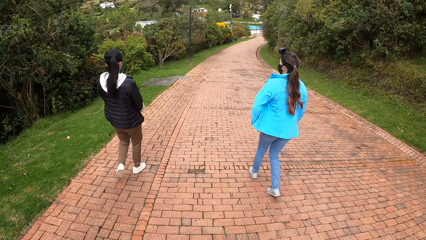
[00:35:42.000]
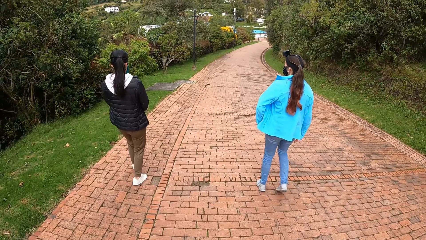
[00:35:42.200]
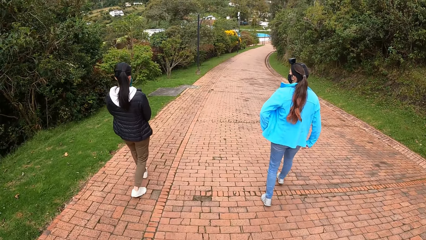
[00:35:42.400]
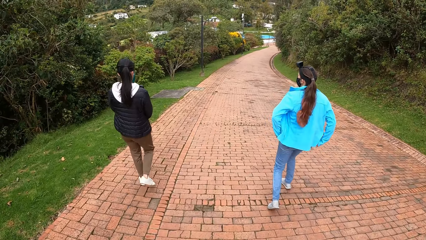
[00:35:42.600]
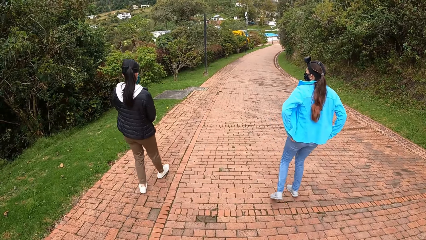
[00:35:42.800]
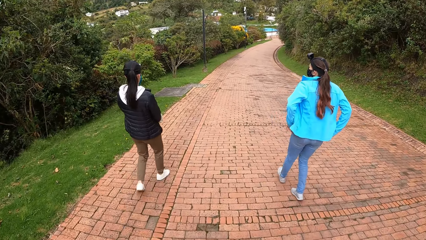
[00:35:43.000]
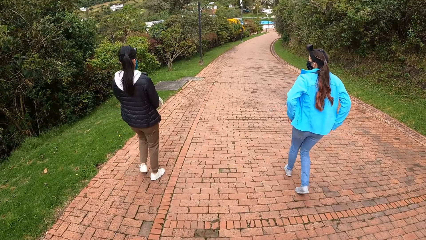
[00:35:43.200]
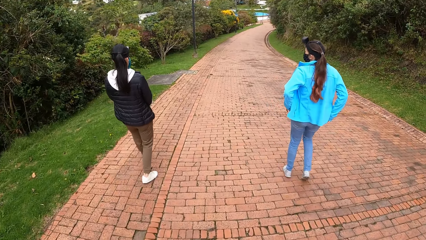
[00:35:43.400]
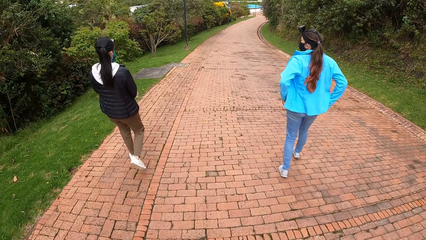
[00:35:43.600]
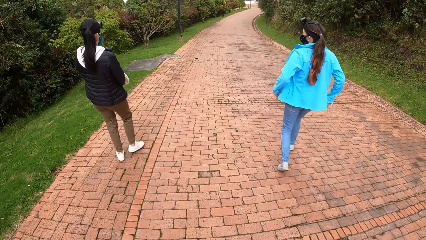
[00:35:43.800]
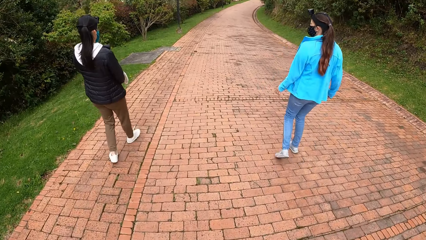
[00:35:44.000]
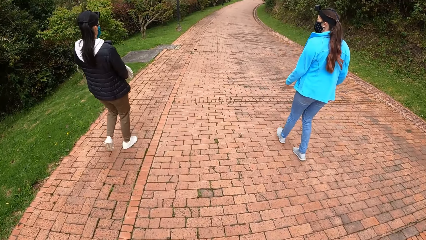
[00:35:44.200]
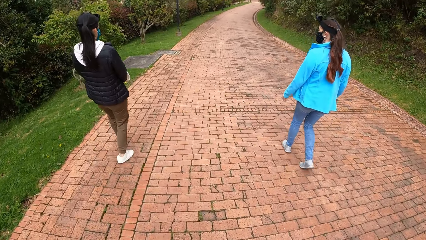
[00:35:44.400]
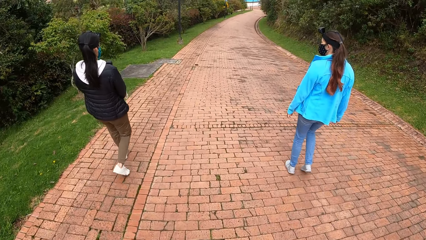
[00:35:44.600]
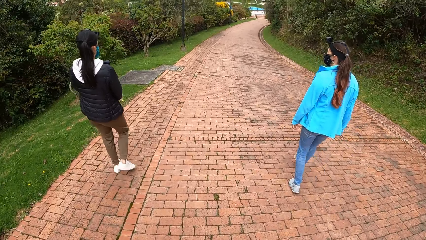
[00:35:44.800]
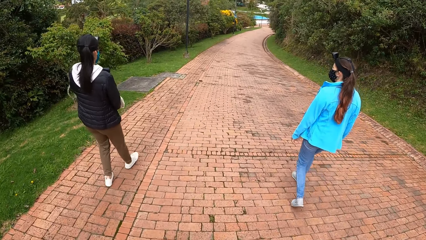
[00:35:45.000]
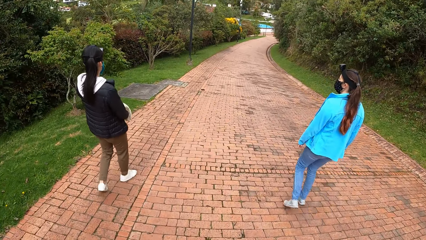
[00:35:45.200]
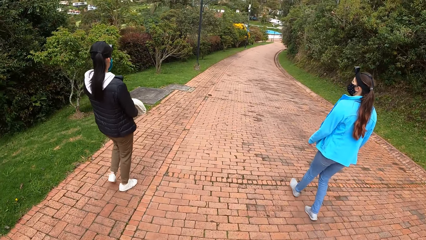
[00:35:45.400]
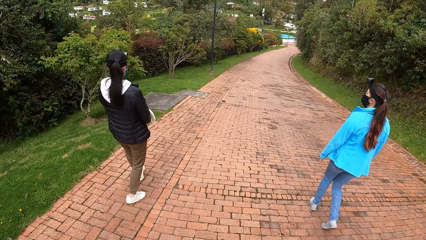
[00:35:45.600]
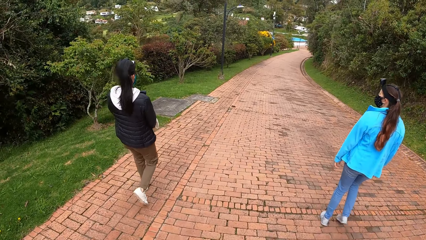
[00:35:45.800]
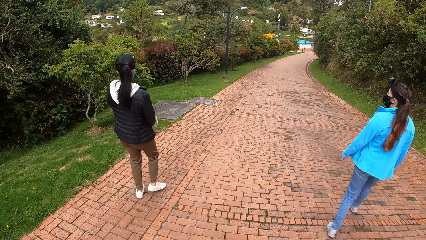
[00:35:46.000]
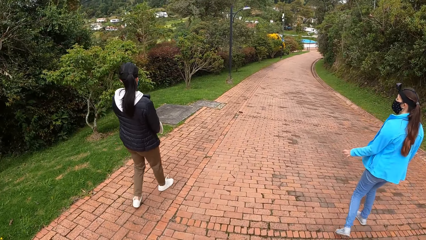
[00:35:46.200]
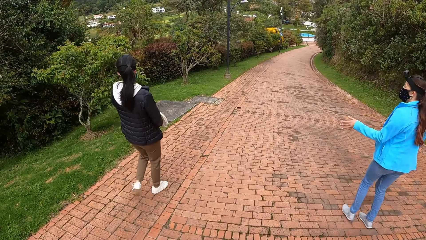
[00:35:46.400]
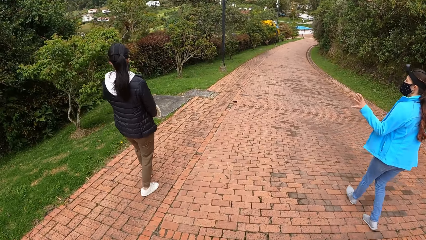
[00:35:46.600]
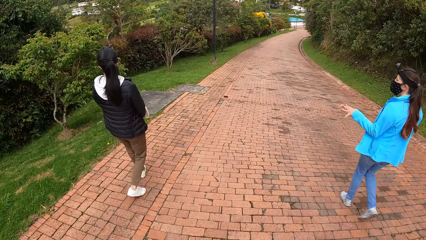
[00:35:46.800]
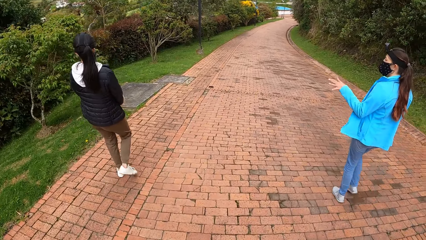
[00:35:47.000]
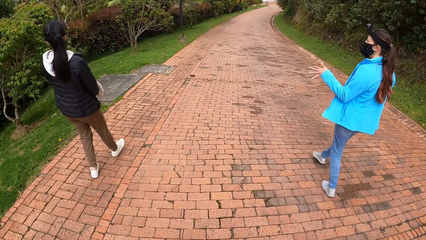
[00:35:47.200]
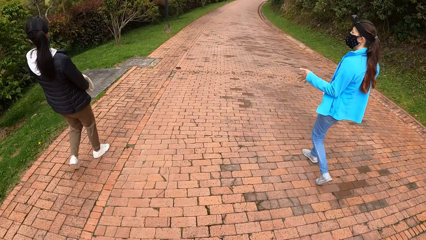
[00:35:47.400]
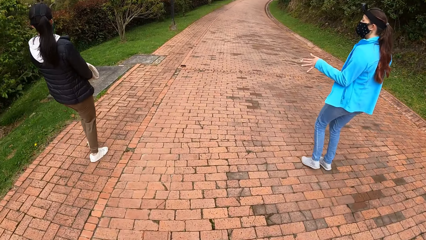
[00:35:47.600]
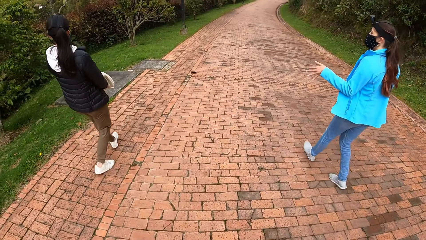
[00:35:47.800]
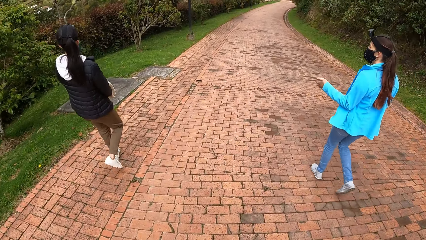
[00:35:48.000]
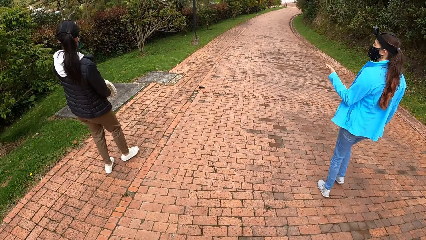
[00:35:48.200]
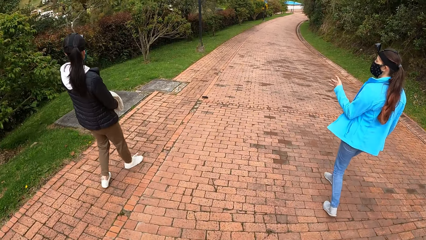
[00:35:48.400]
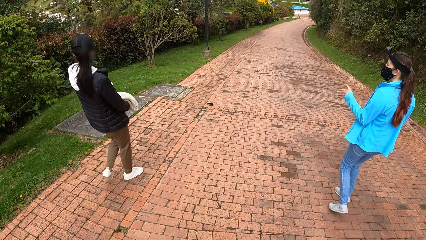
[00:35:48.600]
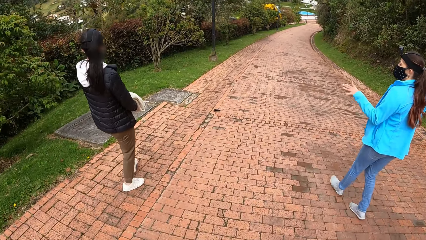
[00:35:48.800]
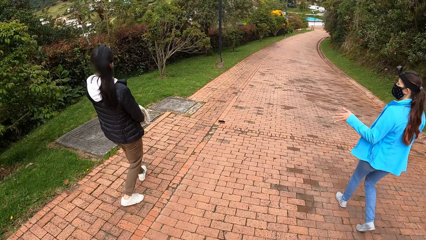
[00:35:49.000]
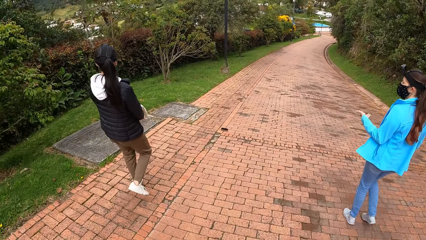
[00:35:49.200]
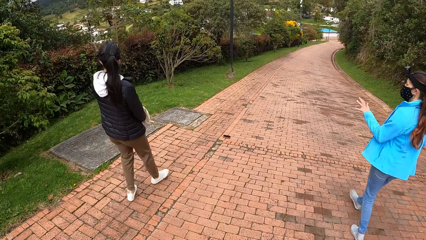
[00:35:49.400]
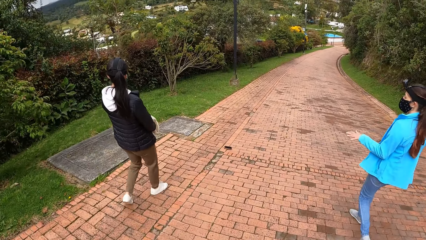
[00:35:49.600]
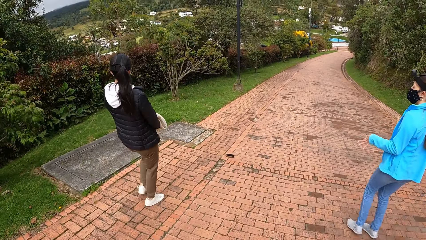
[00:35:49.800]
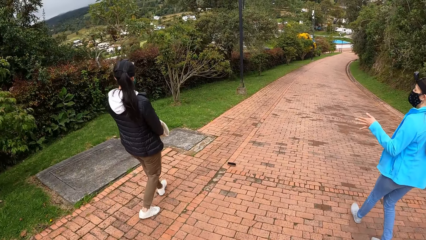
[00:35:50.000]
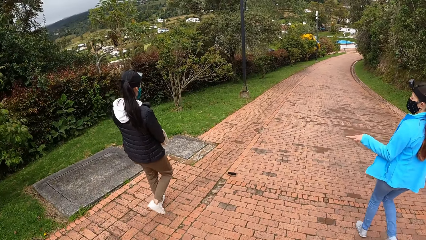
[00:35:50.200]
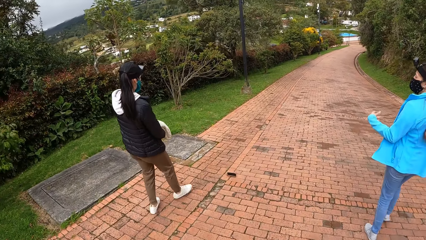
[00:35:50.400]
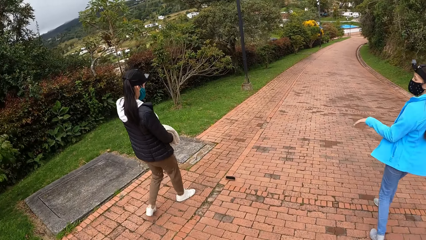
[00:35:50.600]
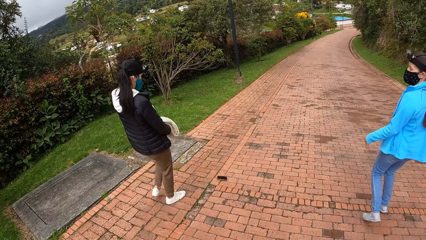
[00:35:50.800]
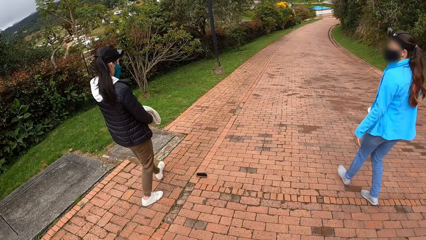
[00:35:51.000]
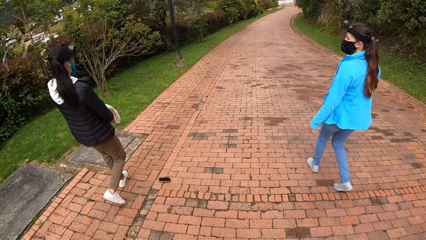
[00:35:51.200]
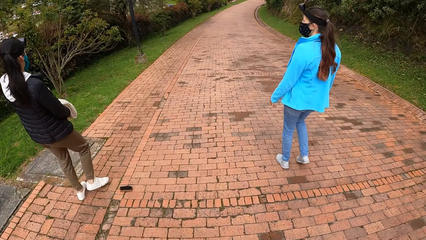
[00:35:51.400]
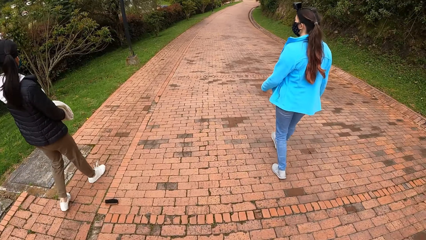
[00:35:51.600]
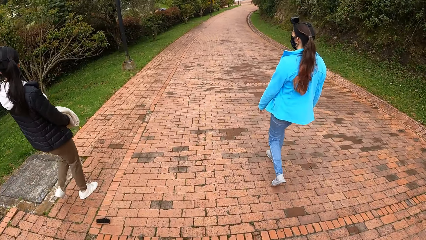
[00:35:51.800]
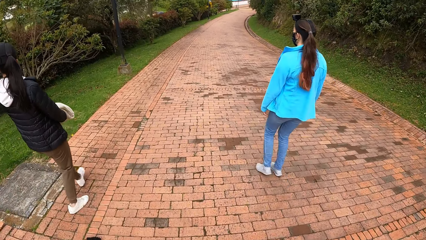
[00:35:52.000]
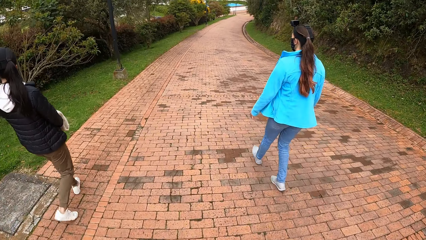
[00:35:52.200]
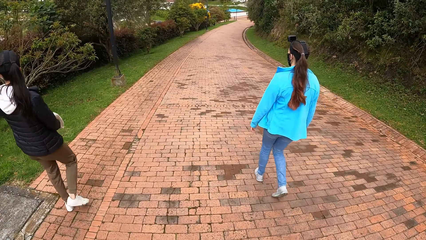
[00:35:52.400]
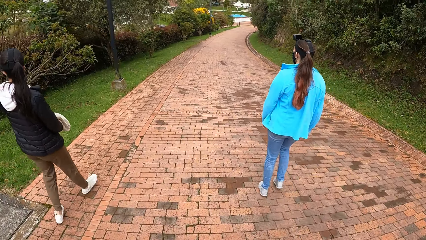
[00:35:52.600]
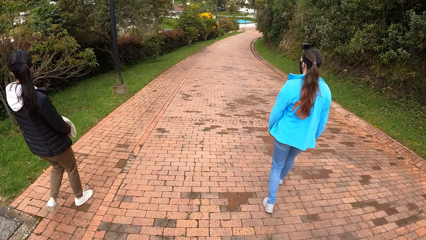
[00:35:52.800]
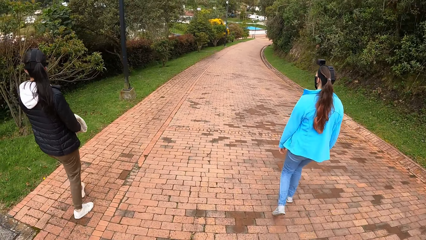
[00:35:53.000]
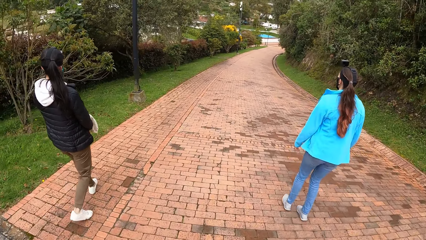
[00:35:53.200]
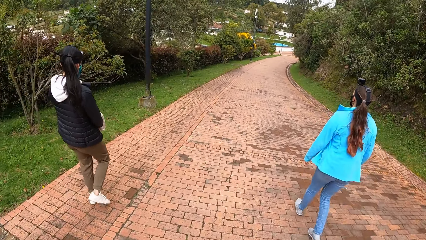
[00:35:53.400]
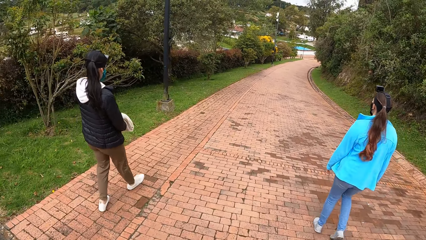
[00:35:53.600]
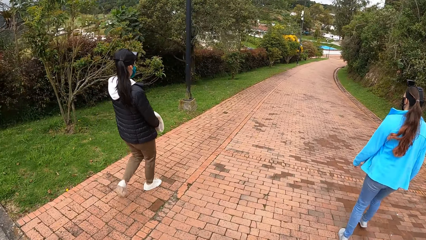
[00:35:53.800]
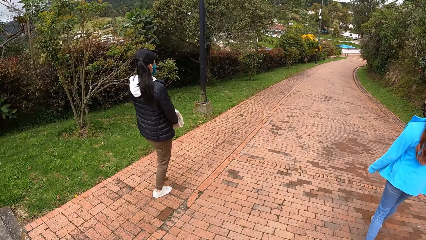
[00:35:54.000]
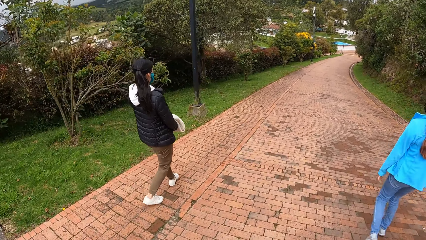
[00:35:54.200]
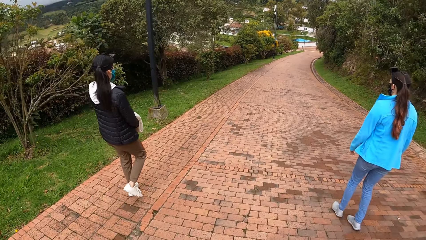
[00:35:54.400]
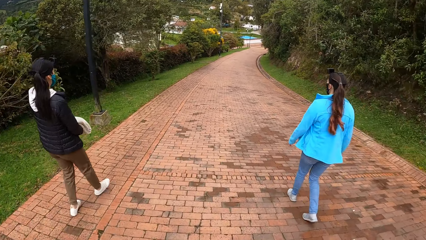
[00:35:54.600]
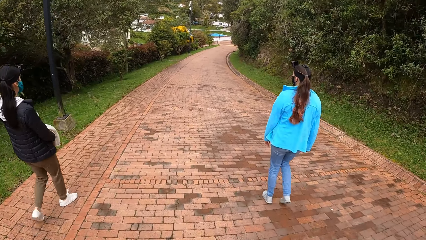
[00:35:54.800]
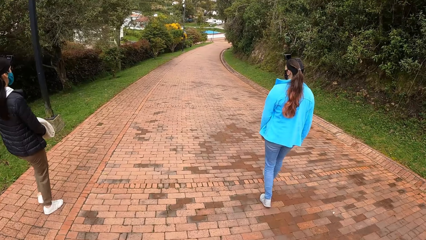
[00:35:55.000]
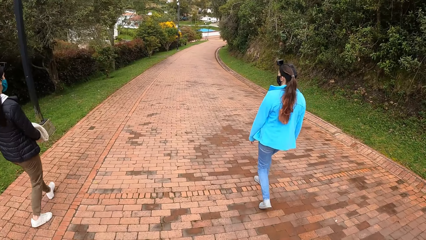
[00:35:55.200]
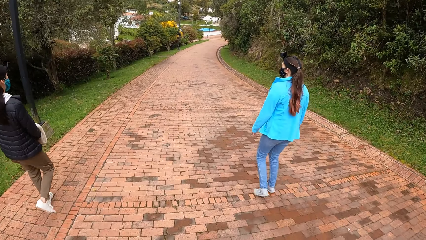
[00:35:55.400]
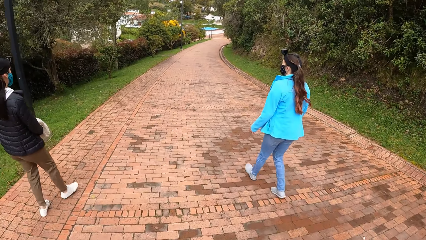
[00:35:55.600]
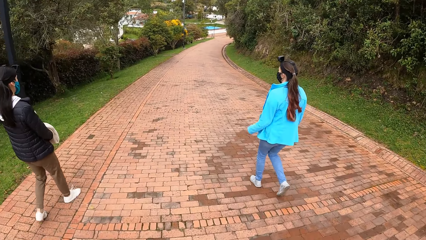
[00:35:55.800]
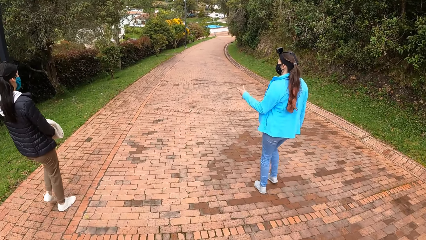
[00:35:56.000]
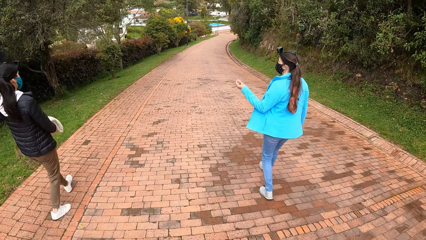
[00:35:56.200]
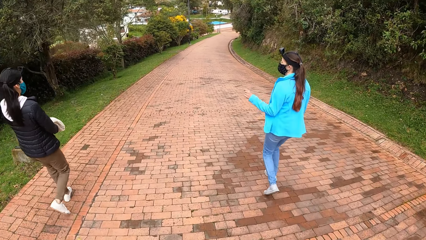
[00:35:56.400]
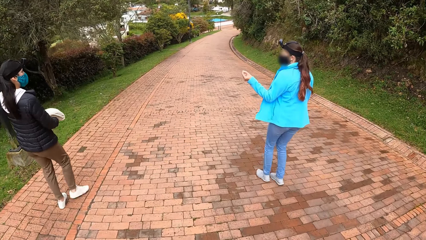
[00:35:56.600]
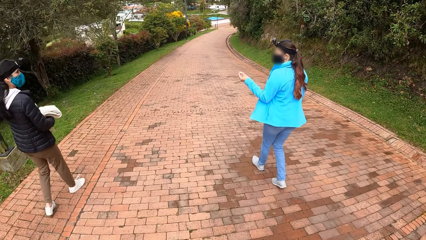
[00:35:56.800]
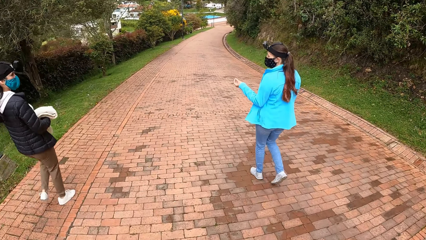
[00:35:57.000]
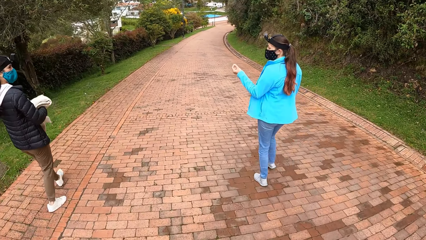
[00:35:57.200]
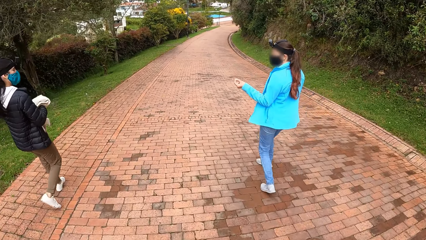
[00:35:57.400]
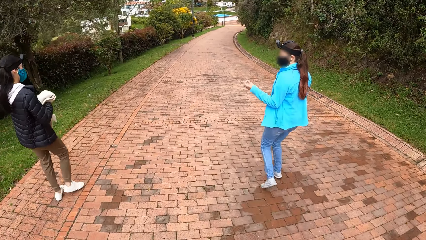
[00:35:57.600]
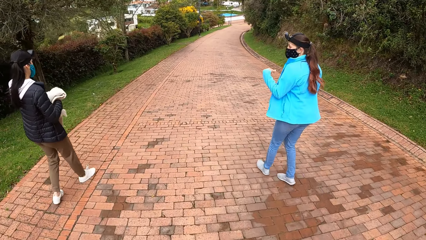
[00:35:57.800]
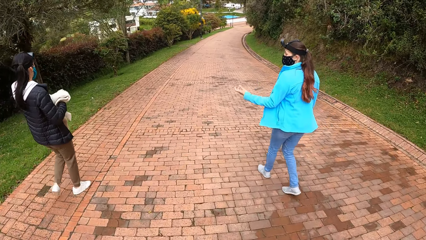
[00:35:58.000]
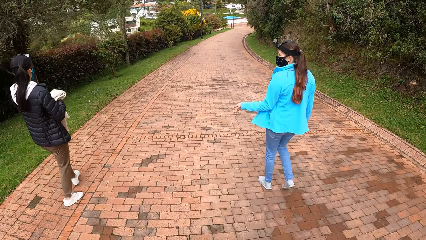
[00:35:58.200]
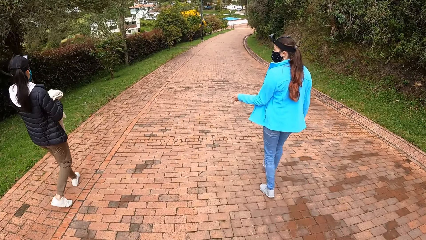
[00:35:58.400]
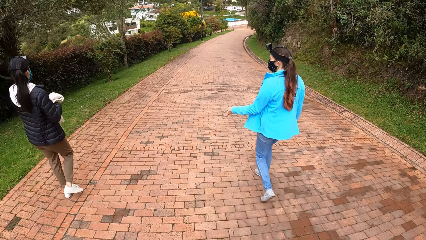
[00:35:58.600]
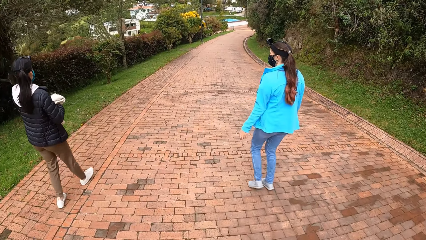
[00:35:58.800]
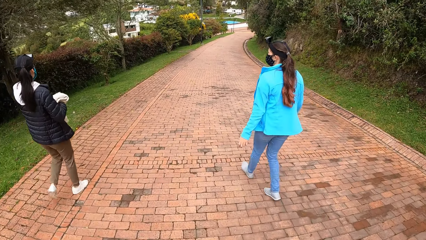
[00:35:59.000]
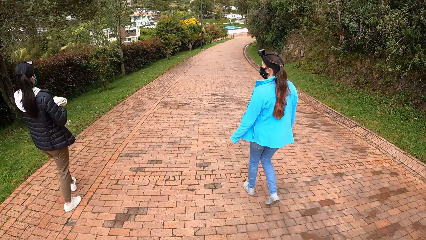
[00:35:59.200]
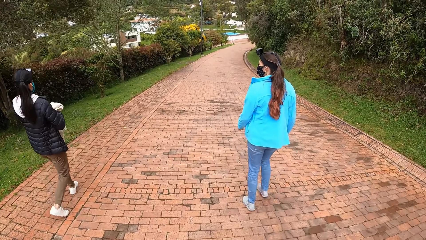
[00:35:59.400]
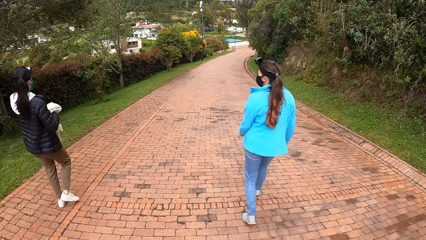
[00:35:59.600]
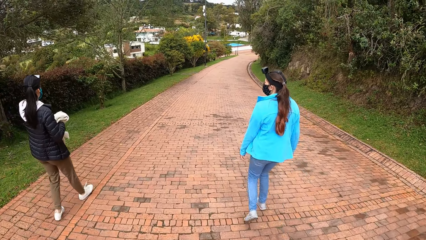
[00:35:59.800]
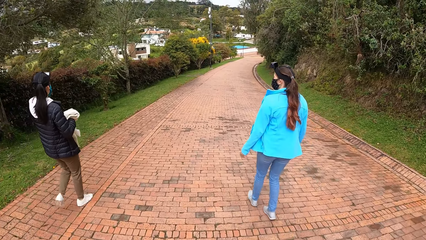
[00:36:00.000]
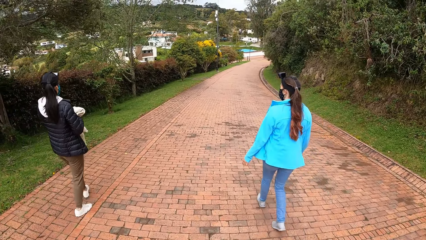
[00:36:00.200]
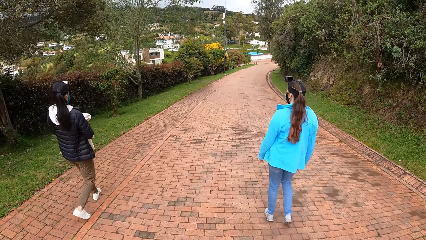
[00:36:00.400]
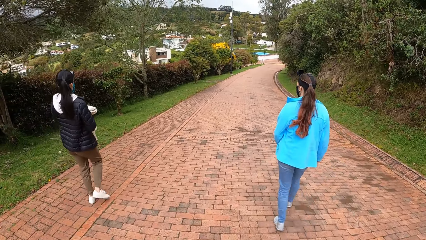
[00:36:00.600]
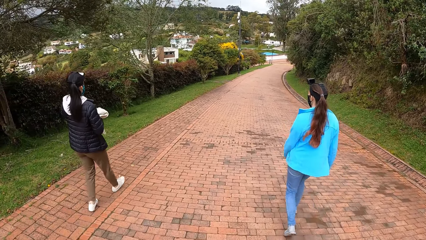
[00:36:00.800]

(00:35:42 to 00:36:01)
The first lady adjusts the trouser and interacts with the second lady.
